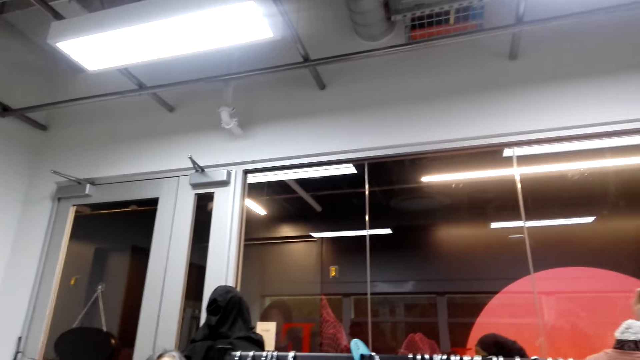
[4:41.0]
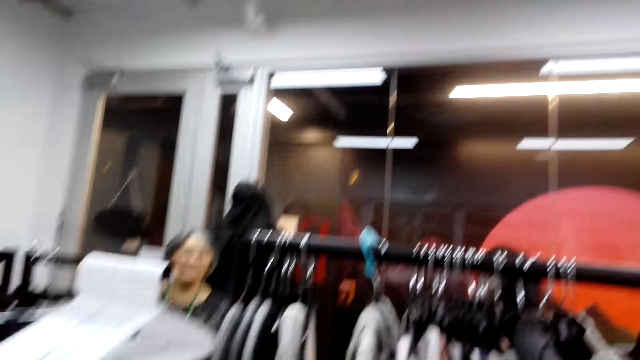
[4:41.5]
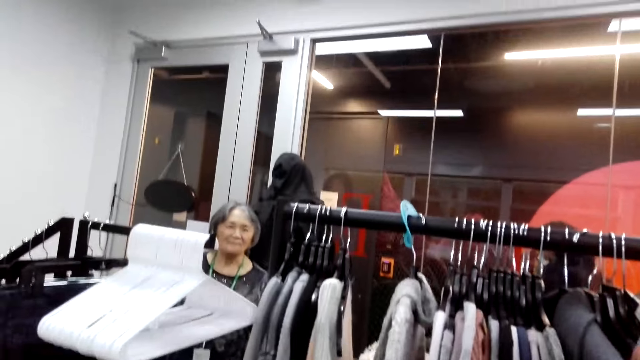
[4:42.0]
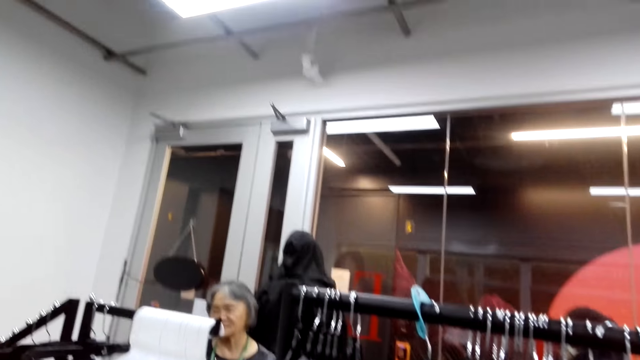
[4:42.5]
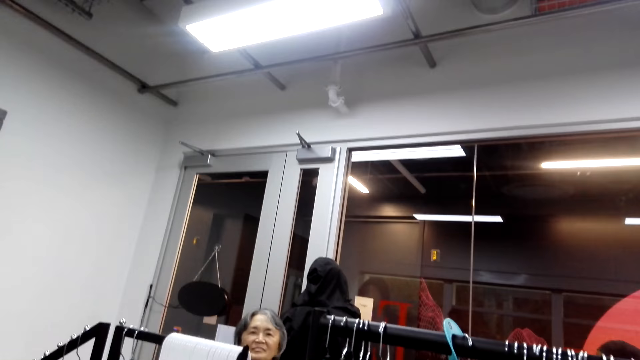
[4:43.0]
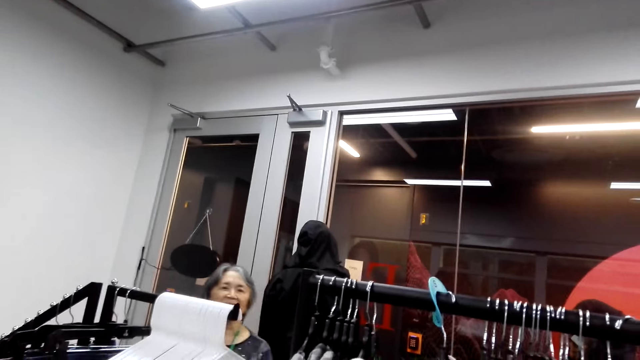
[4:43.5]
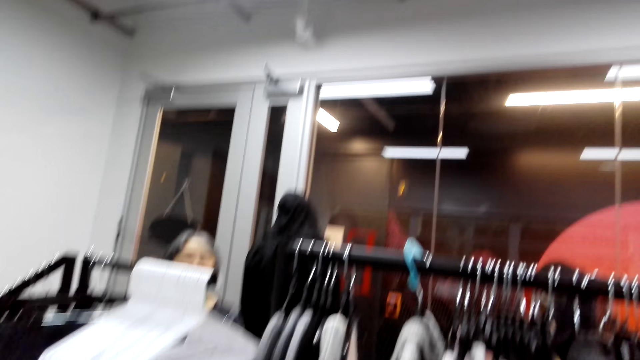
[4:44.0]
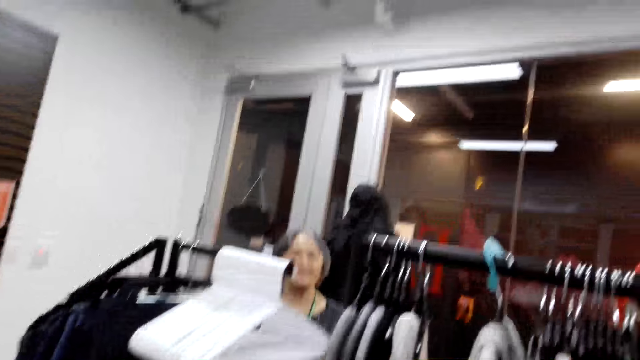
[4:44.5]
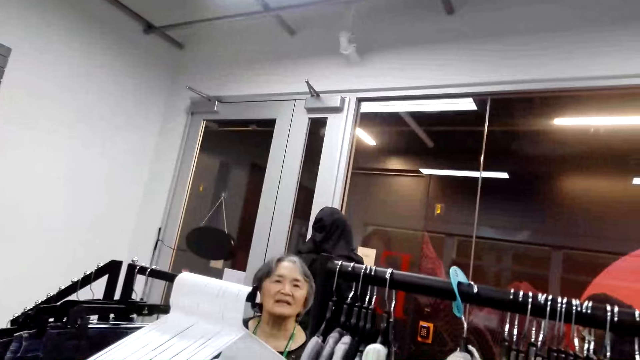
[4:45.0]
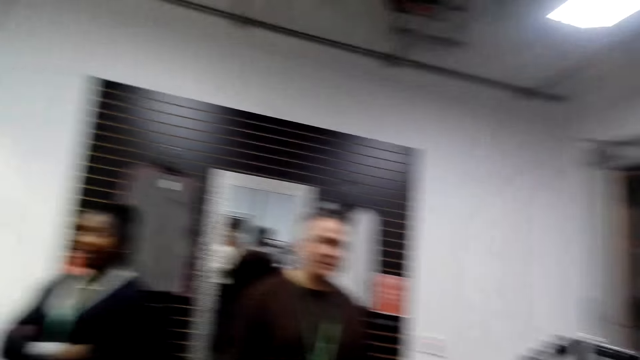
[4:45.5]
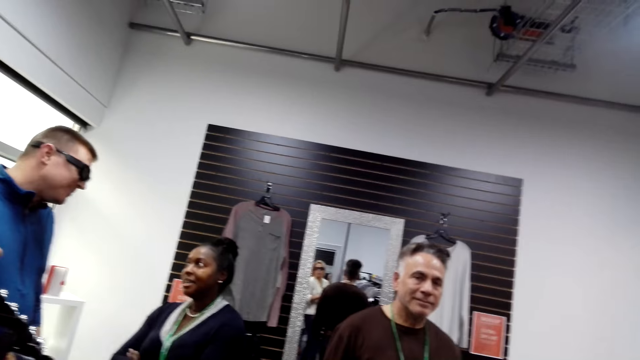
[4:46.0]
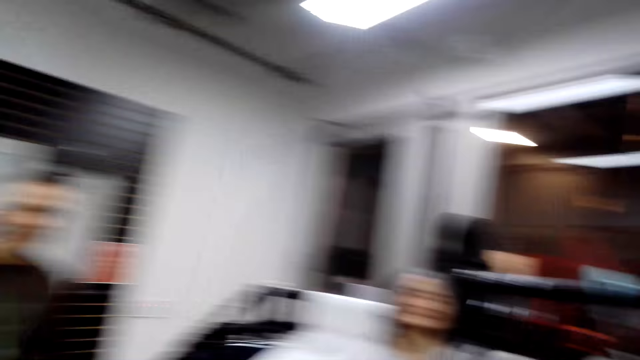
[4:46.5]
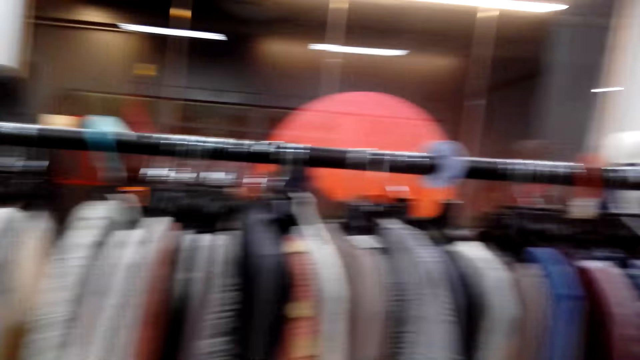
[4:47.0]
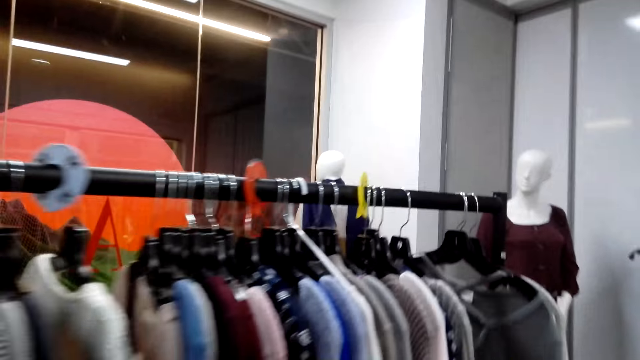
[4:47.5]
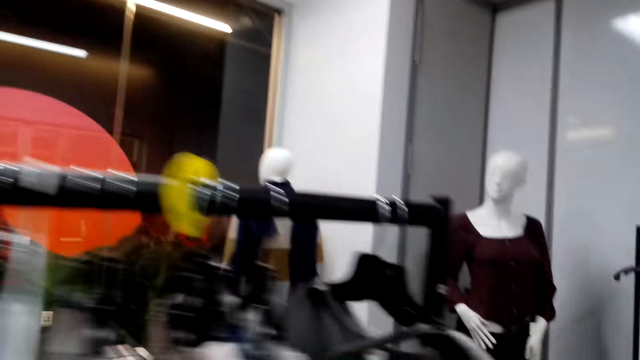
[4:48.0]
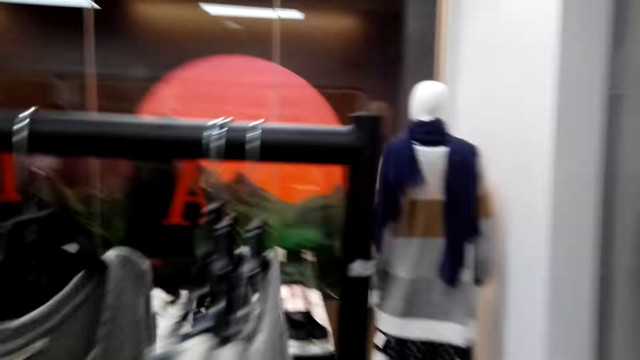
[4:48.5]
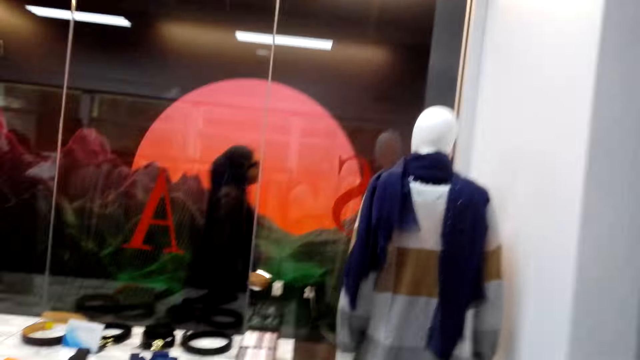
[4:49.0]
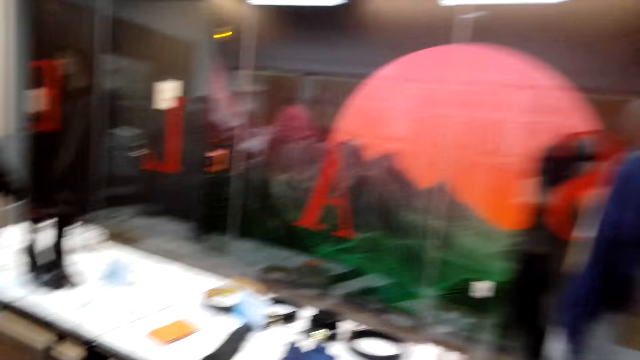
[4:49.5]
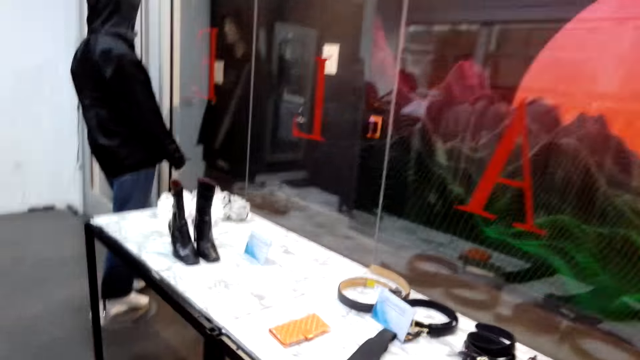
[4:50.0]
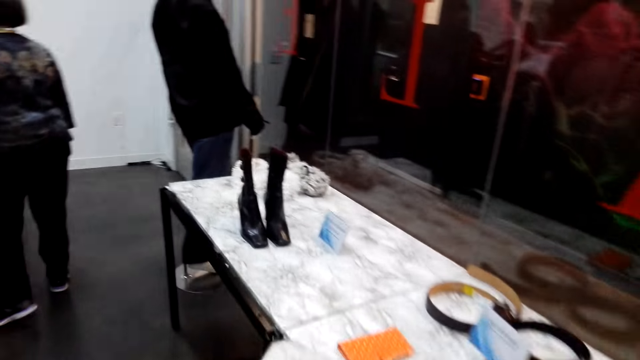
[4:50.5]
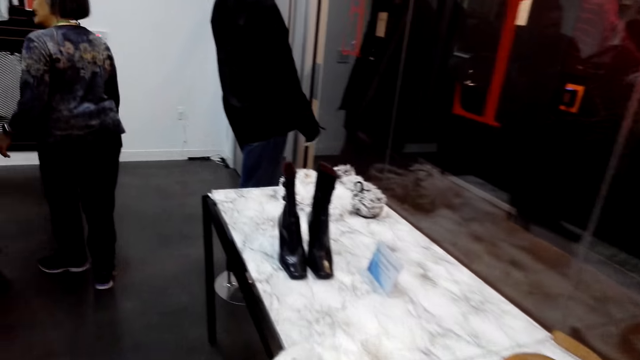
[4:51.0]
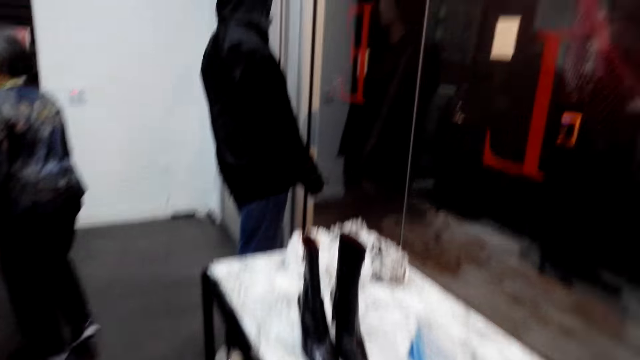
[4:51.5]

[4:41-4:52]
The camera wearer walks around the room.

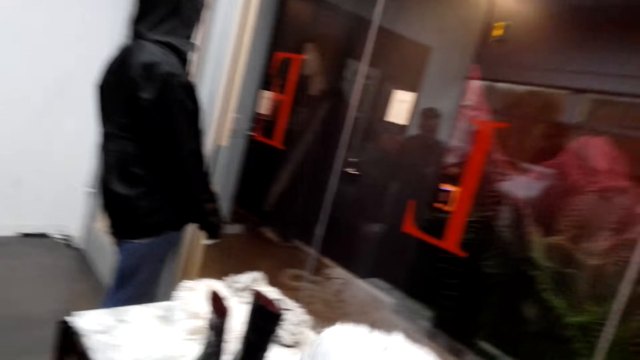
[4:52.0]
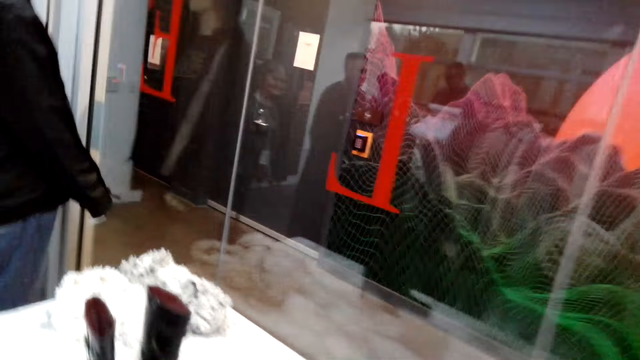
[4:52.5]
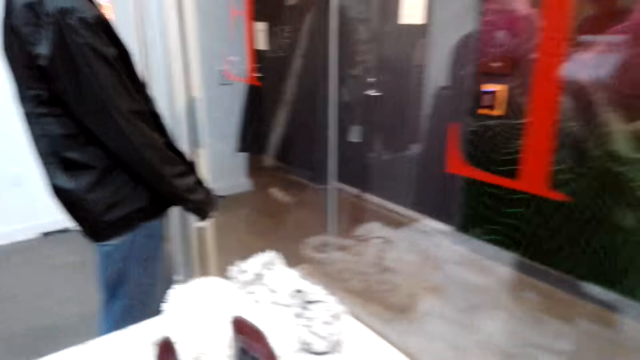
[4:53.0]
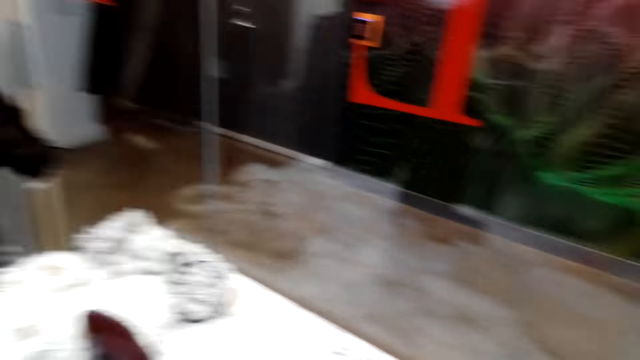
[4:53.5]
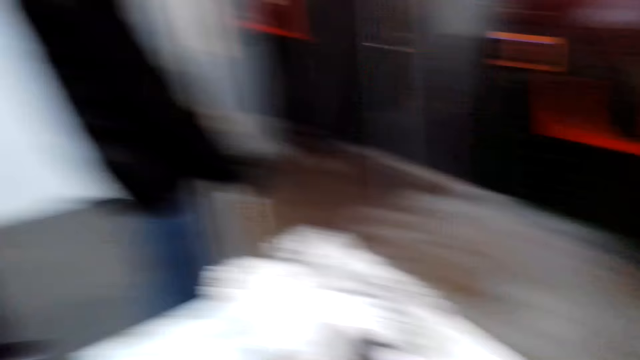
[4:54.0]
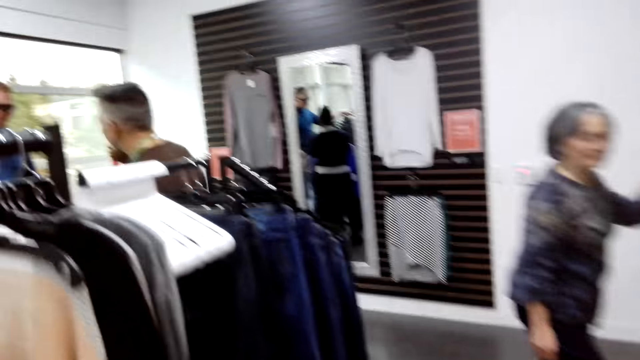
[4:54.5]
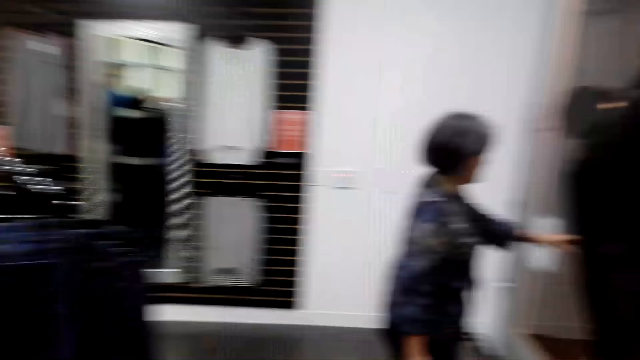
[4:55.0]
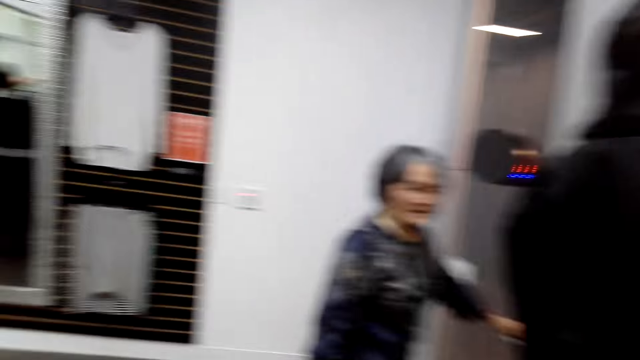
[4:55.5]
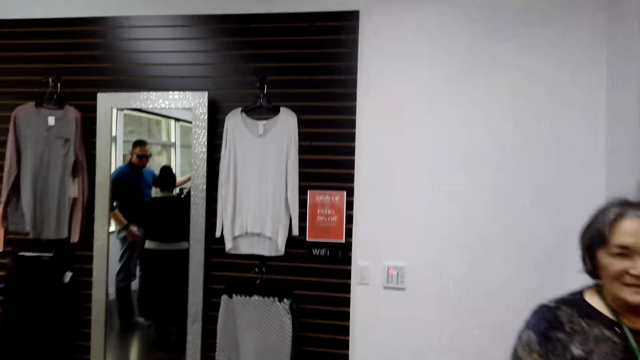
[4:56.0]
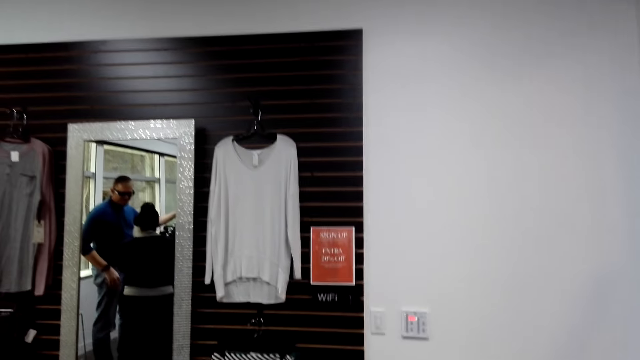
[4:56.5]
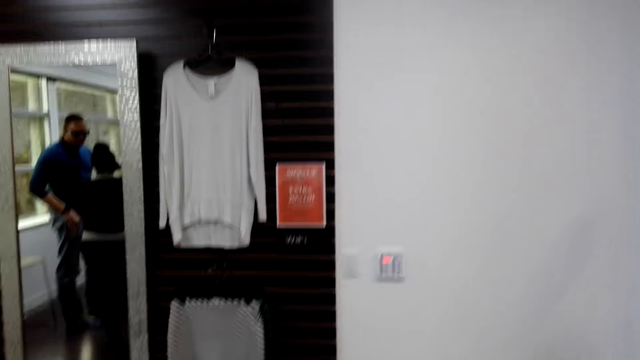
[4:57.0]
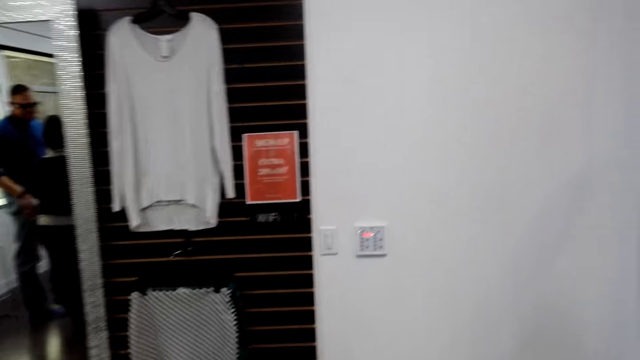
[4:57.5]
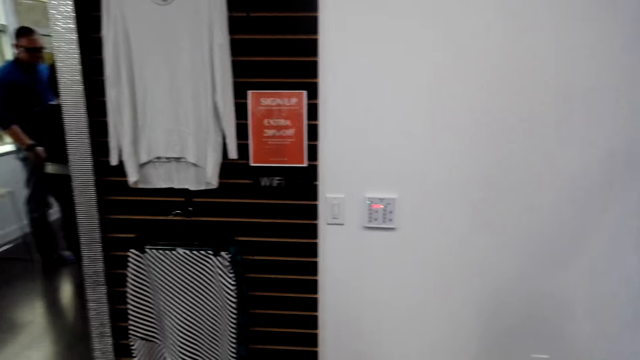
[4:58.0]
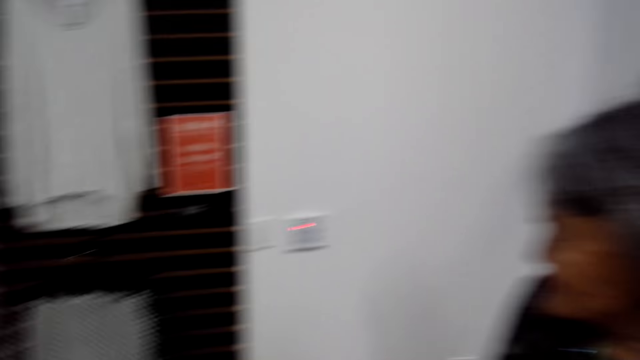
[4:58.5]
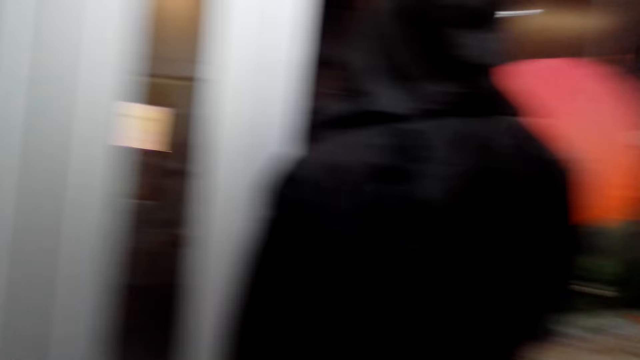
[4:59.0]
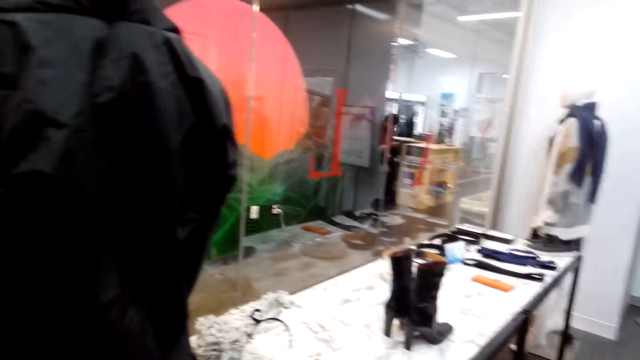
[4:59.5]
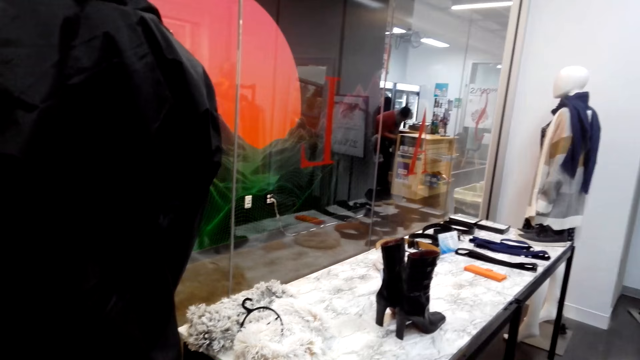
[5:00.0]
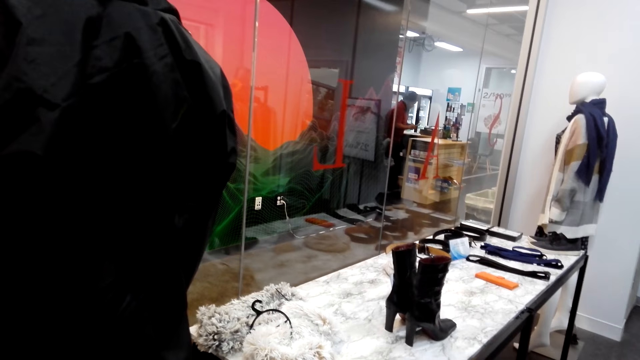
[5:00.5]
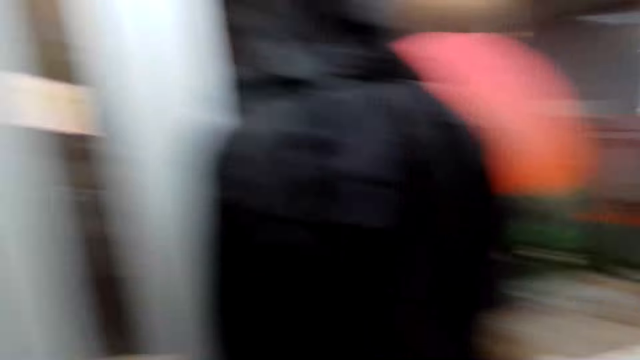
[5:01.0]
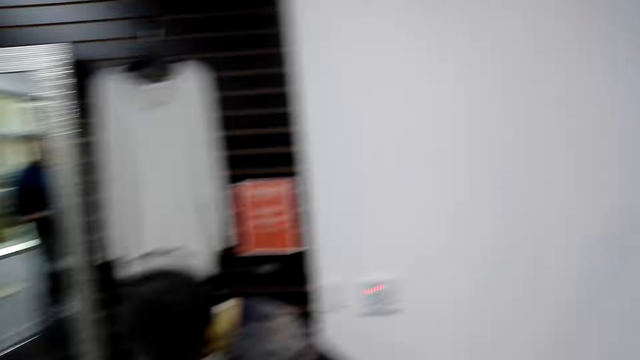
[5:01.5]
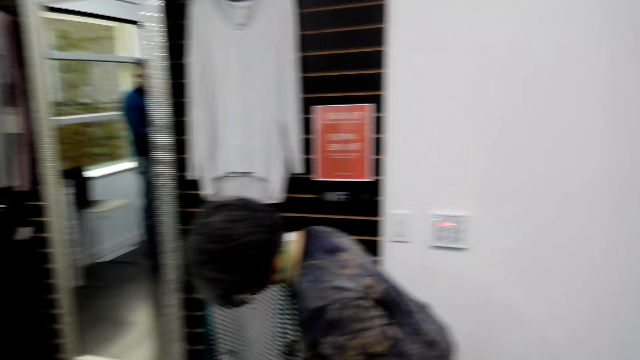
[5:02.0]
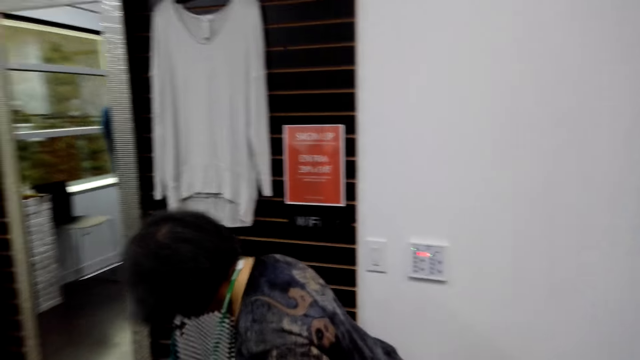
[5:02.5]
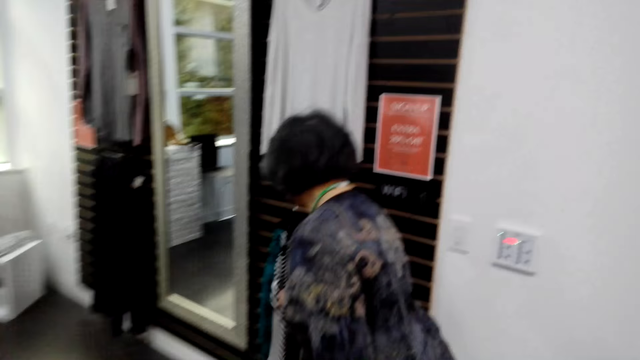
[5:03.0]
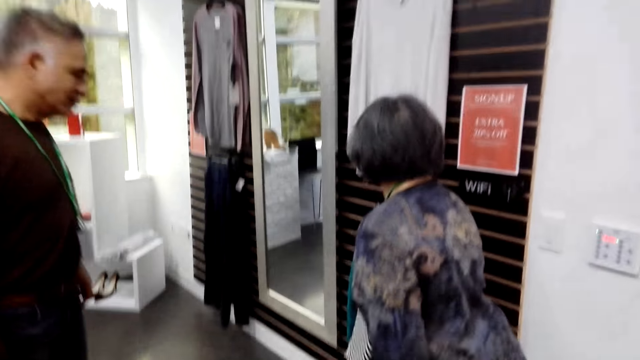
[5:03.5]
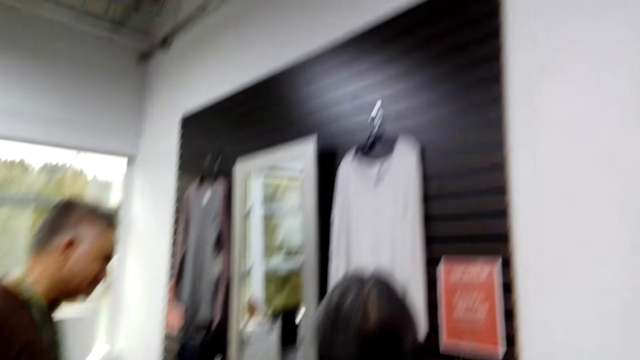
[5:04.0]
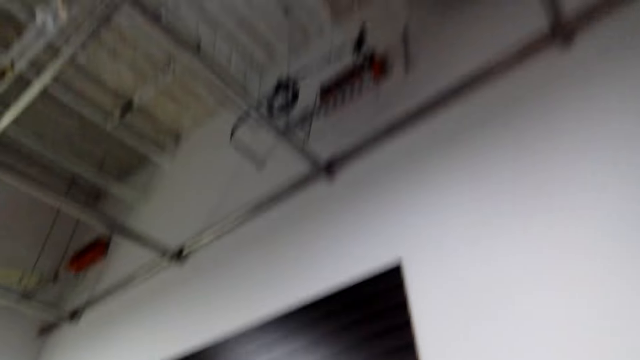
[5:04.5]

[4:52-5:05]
The camera wearer puts the woolen hat on the display. They turn around the room, walk around the room, and dialogue with a woman. They turn around the room and walk towards another room. The woman touches the clothe.
